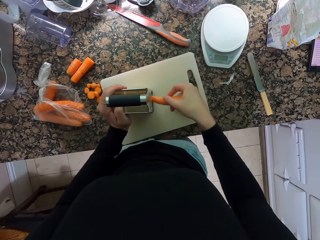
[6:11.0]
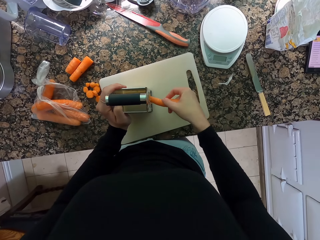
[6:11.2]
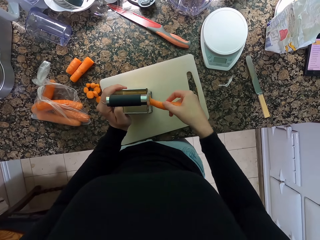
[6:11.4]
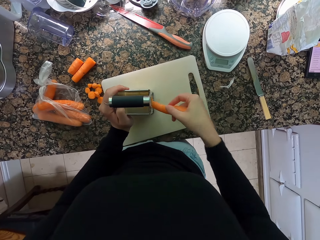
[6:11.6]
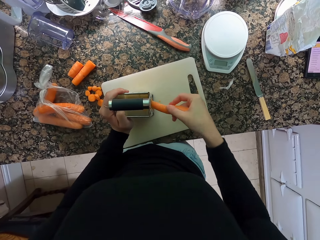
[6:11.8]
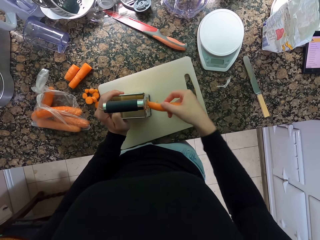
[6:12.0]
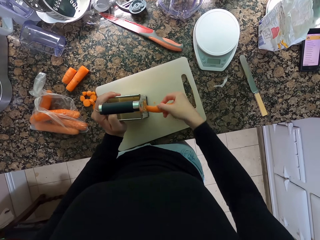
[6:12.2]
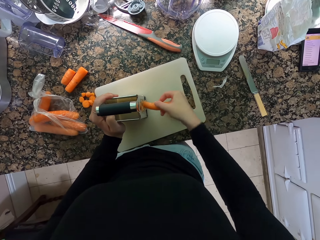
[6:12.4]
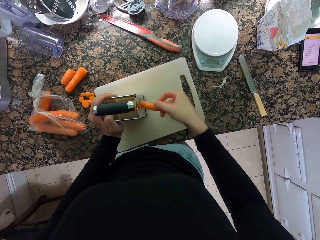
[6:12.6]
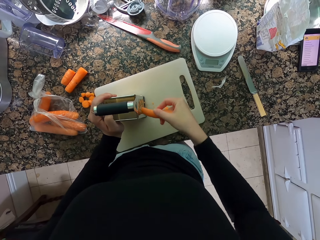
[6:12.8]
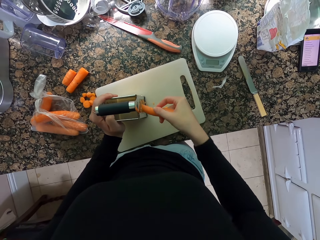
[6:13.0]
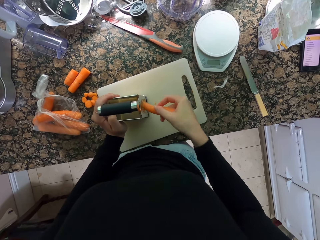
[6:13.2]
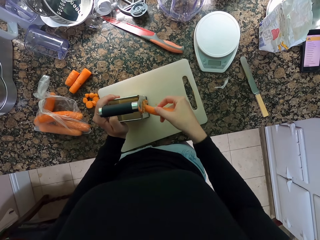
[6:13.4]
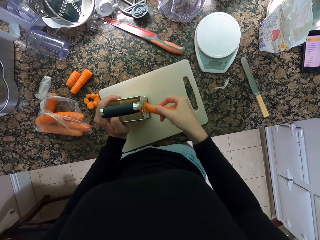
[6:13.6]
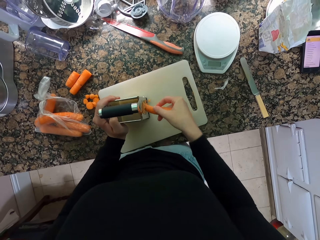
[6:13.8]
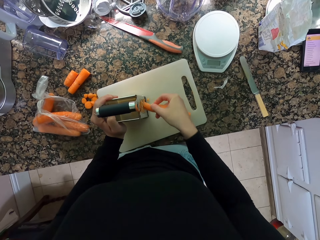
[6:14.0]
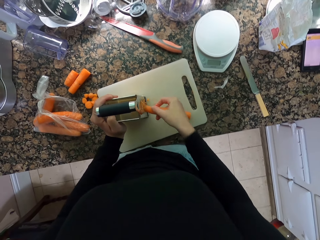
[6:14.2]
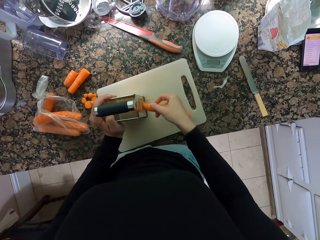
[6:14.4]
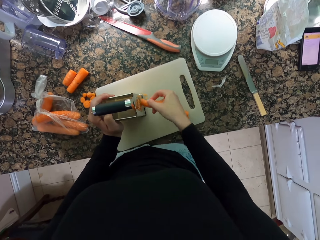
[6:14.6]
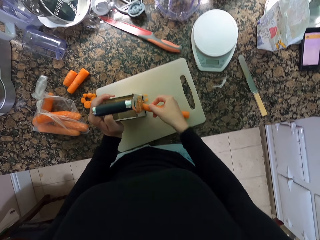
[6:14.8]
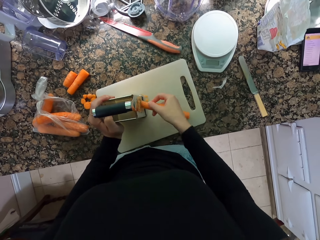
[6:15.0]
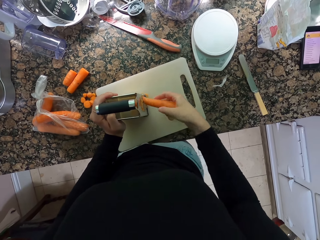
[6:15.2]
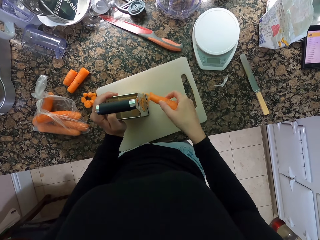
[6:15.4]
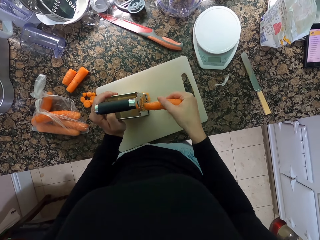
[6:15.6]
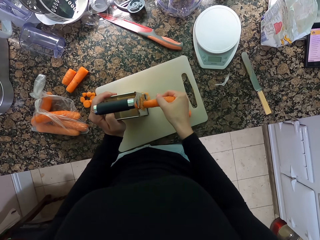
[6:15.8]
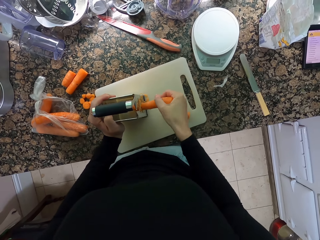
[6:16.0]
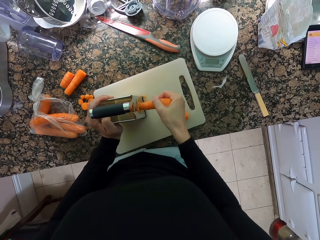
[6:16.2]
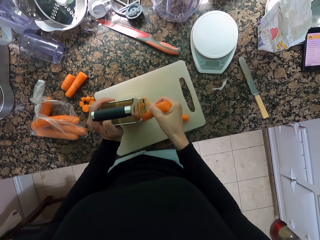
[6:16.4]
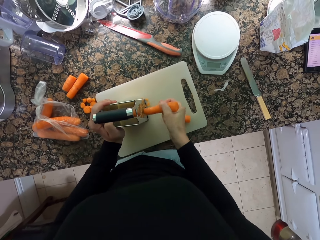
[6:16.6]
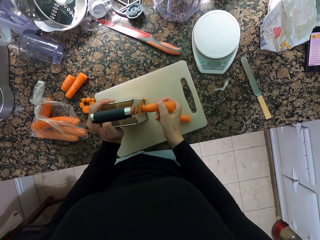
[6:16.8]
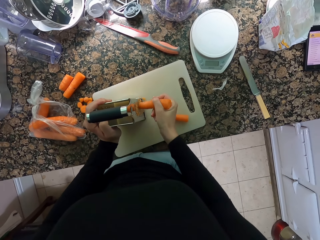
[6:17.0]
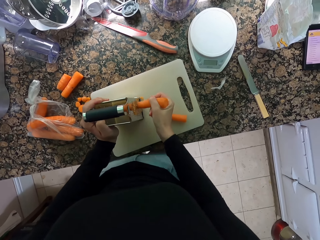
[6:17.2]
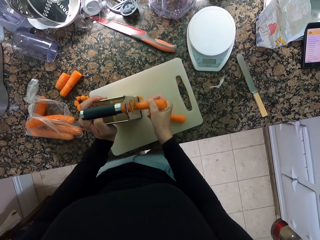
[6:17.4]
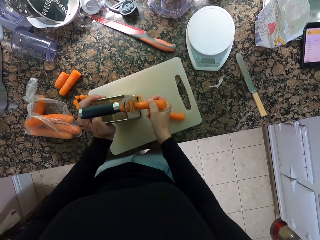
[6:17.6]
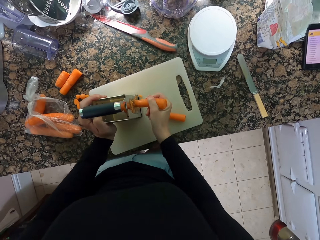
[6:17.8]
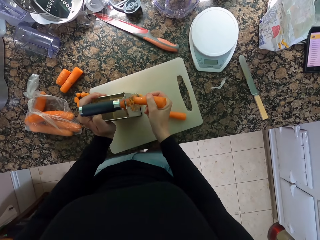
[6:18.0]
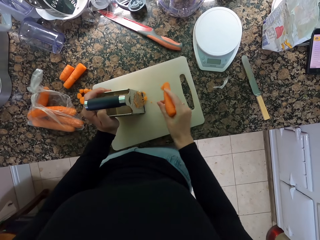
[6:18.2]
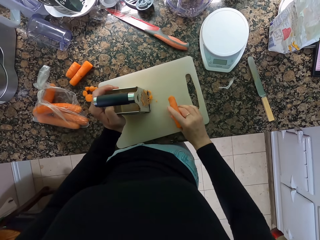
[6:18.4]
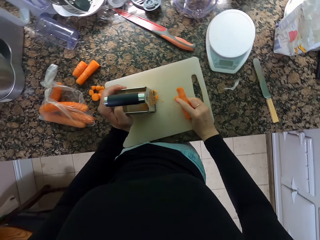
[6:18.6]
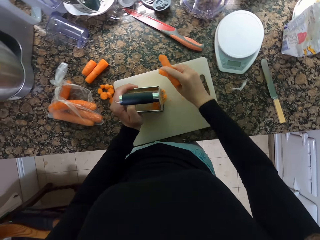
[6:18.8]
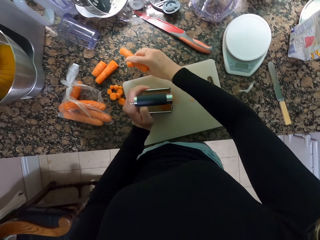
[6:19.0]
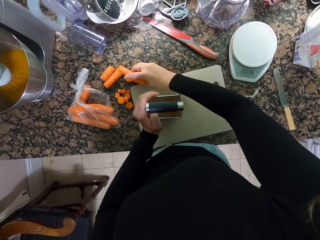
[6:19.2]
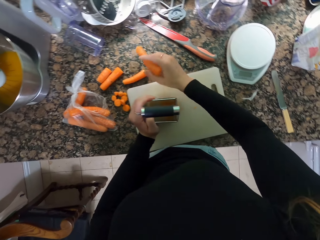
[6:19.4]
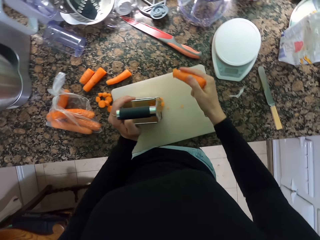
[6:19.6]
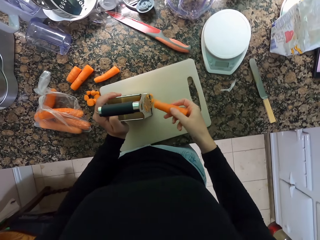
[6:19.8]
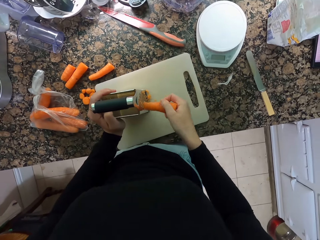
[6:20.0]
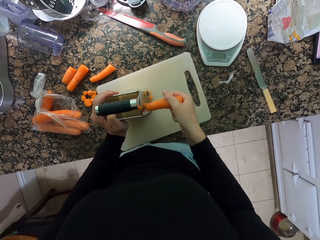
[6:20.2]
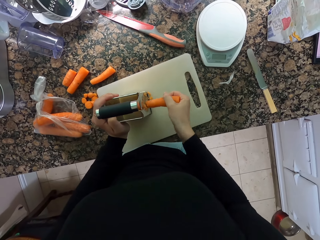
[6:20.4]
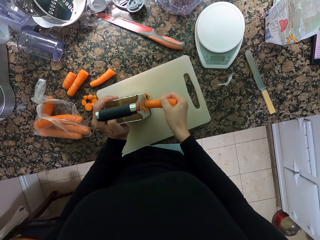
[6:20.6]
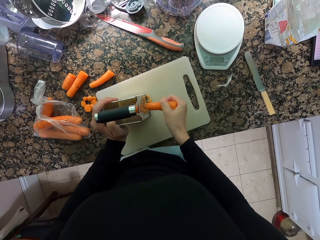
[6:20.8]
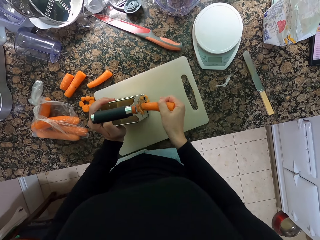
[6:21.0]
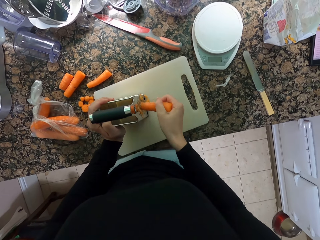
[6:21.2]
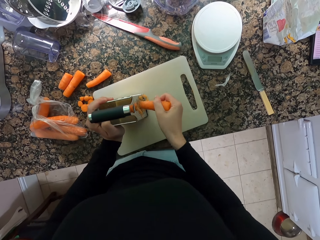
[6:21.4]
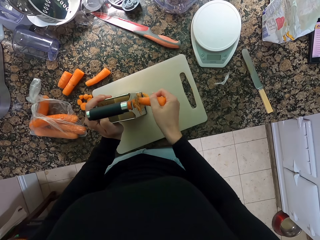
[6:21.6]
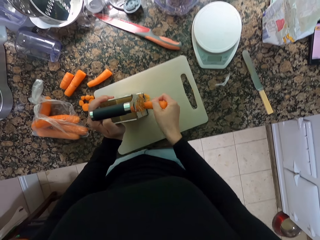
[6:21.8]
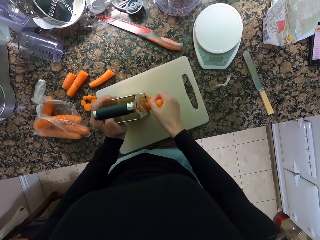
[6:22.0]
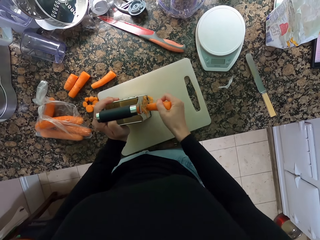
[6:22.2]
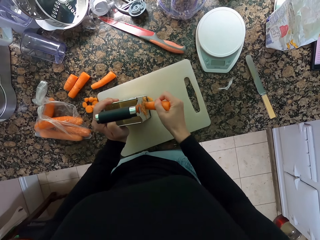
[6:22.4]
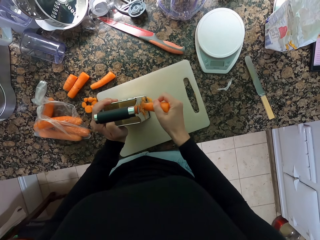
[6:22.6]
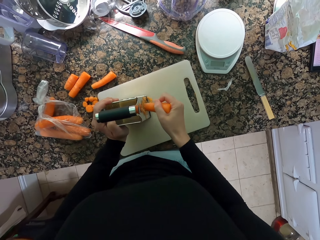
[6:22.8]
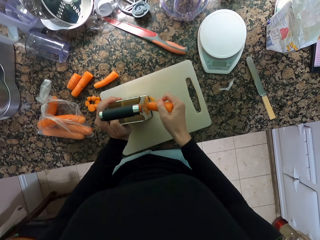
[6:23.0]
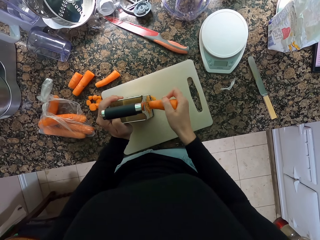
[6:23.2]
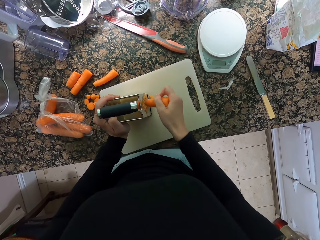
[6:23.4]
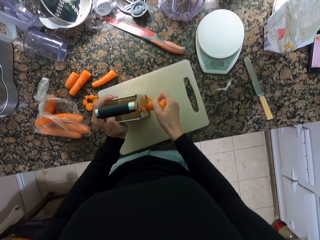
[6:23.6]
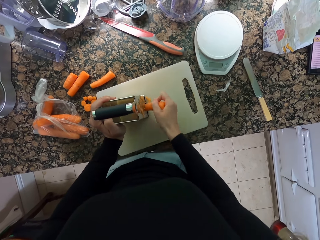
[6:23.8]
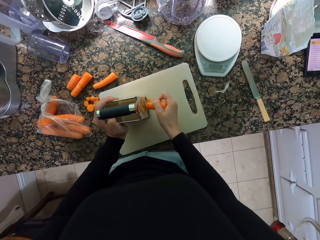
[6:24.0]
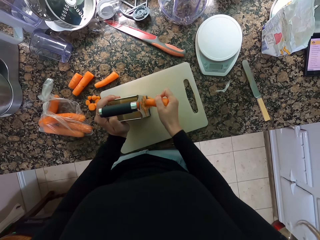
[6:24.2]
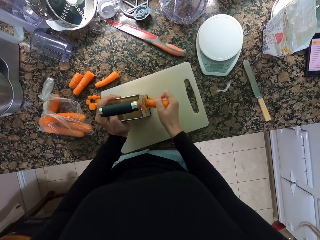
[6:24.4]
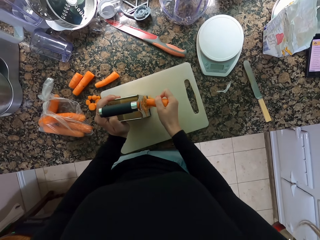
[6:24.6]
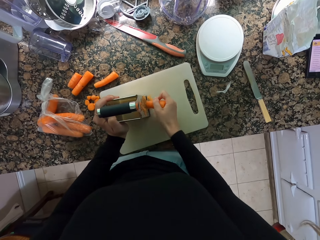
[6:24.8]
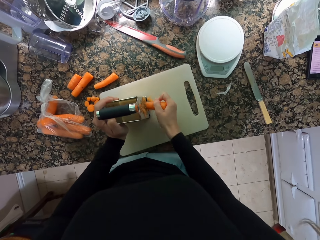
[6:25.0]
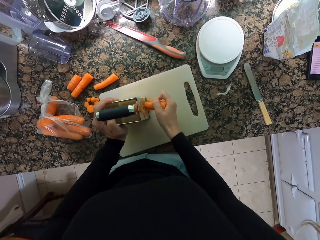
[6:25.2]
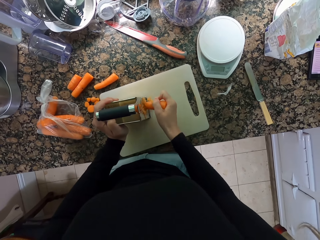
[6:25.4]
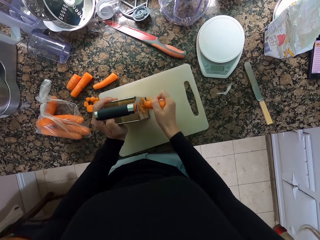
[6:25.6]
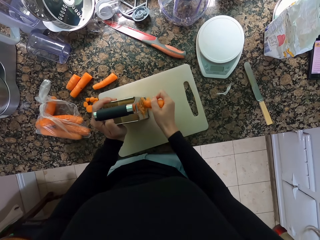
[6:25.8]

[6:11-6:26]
The camera wearer moves the carrot. They grate the carrot.

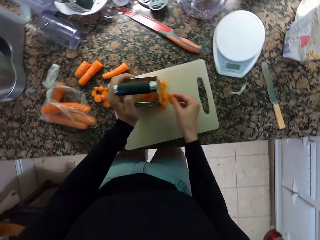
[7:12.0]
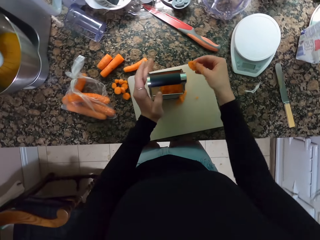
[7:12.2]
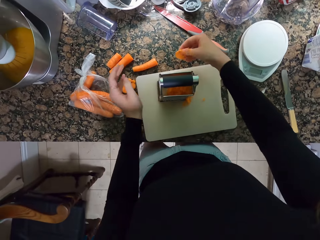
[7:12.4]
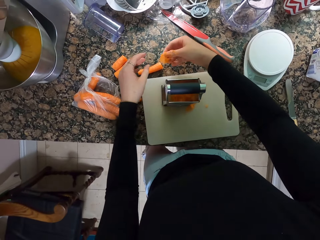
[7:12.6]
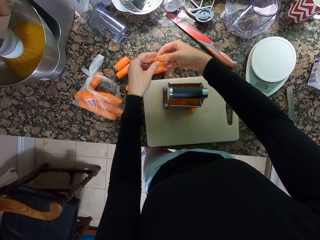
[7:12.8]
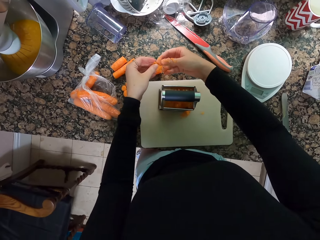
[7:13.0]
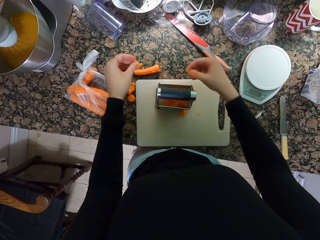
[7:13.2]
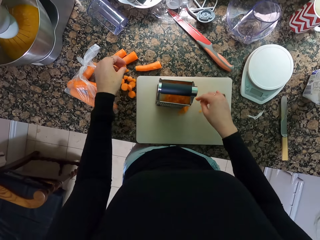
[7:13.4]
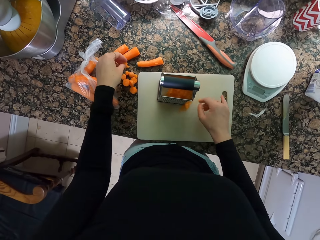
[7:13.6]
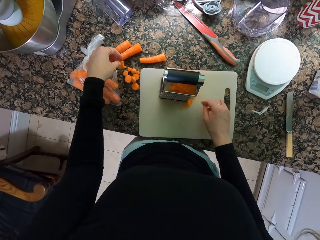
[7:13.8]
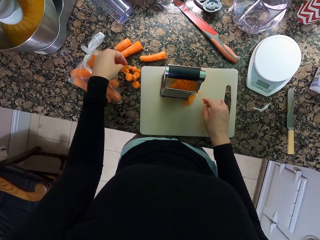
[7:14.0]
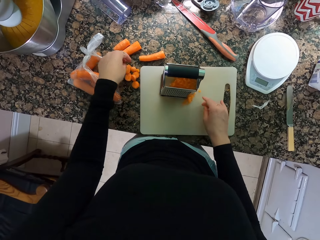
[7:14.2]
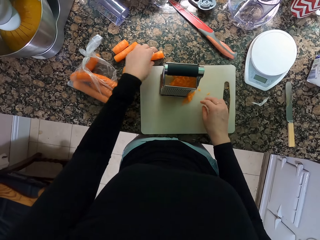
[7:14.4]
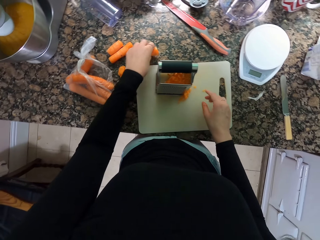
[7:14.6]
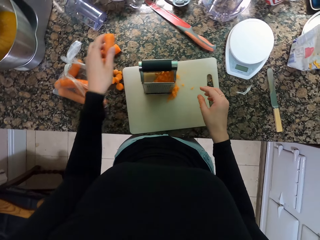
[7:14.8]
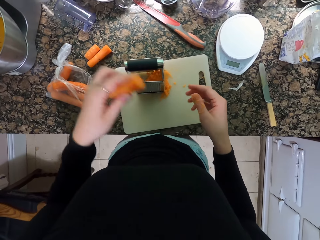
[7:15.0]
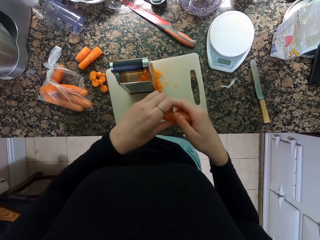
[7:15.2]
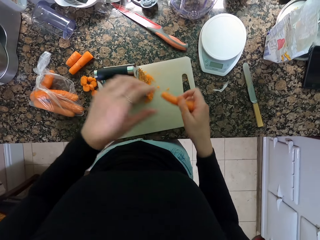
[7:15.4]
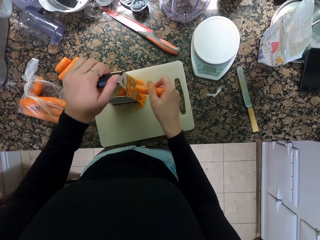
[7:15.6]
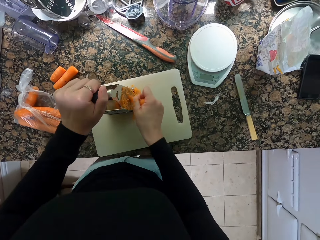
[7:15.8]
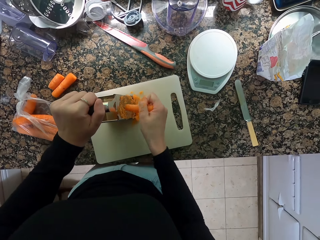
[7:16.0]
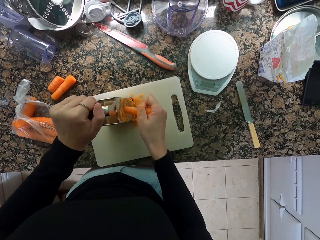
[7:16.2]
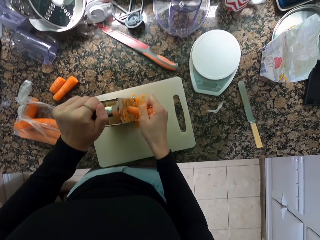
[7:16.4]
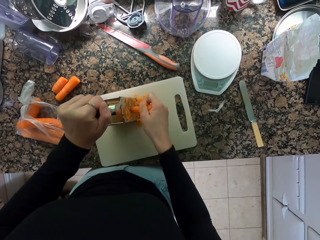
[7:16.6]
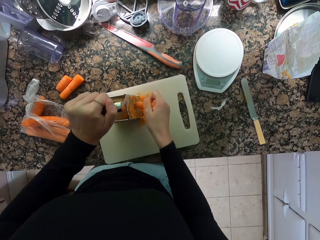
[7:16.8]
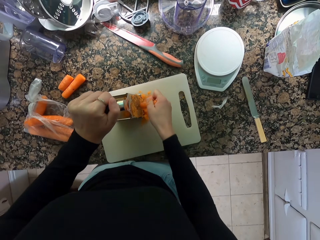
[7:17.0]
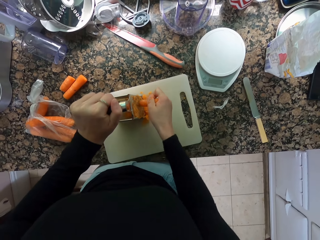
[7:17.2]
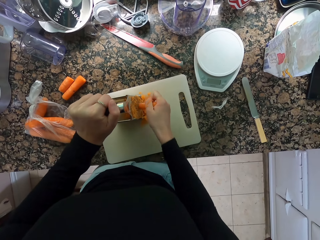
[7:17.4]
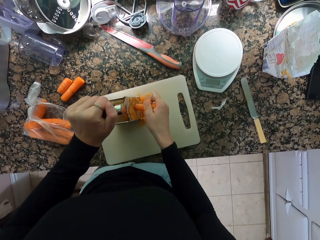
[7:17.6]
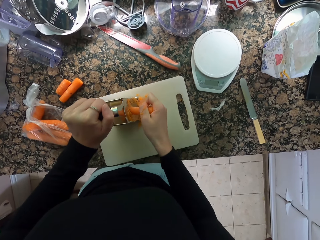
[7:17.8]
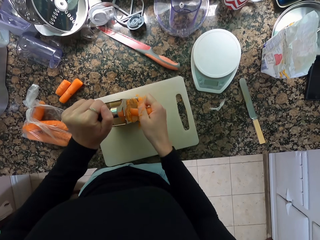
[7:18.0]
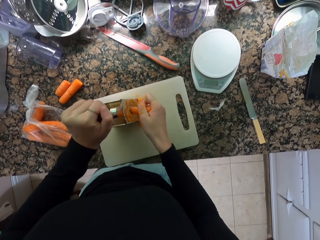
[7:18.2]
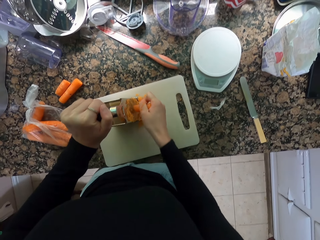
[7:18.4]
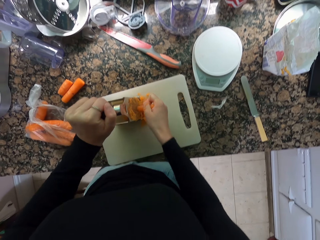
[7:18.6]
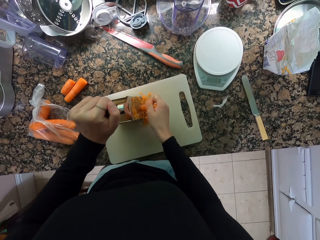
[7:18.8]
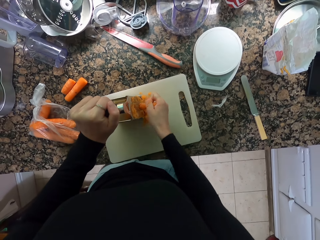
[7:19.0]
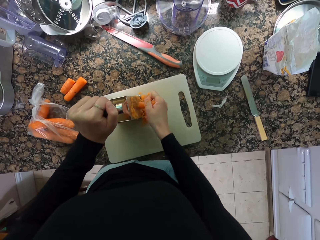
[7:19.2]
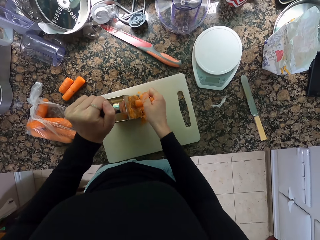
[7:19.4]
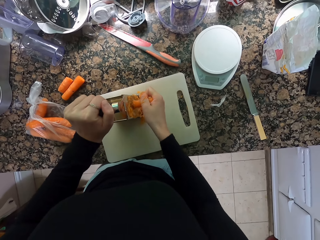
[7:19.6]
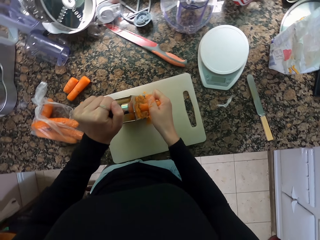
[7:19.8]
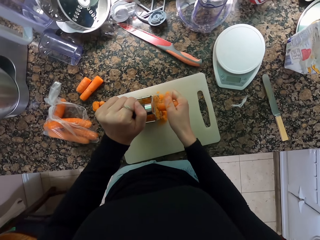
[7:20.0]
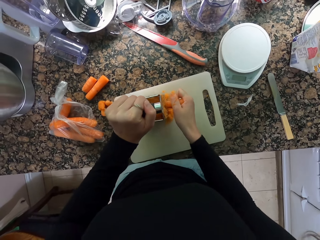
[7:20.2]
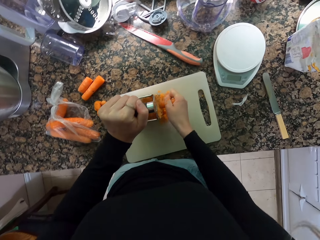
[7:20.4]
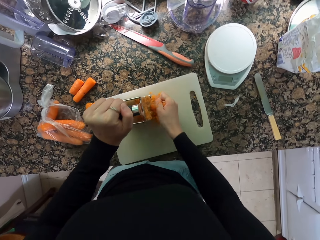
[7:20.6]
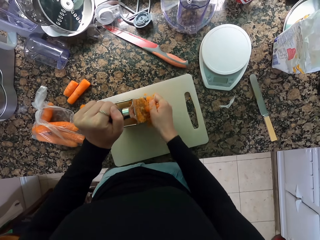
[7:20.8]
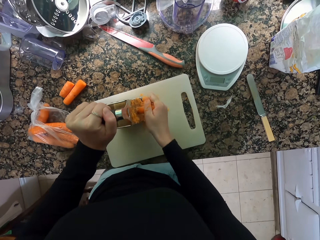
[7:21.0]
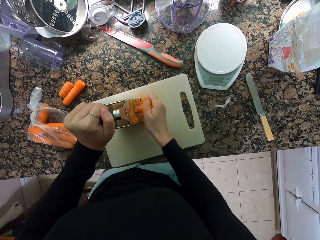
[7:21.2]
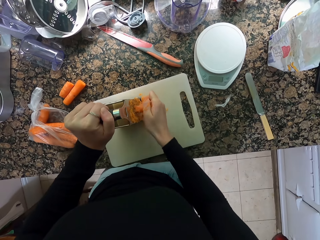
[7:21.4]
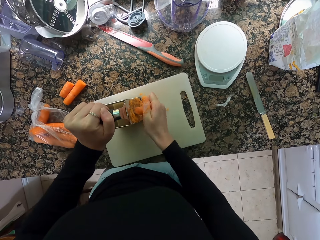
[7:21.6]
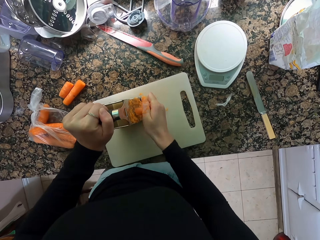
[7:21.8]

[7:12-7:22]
The camera wearer holds the carrot remain with the other hand. They put down the carrot remain. They pick up the carrot. They hold the carrot with the other hand. They grate the carrot.
